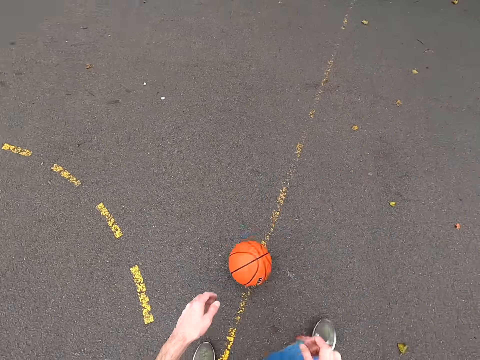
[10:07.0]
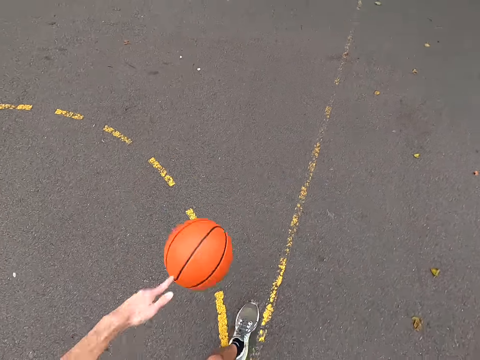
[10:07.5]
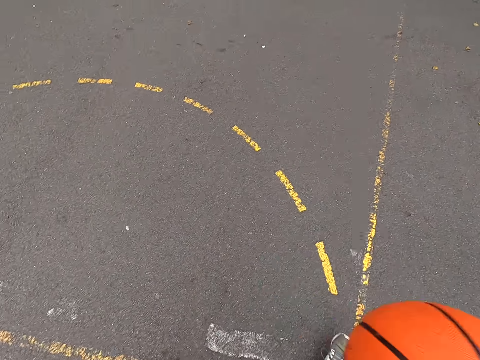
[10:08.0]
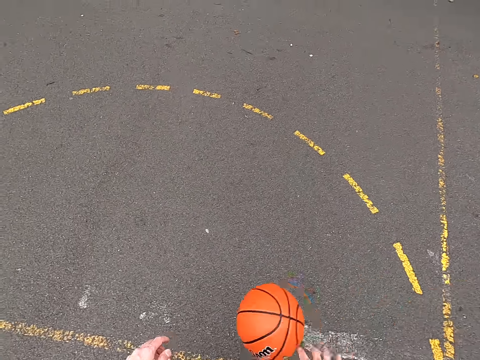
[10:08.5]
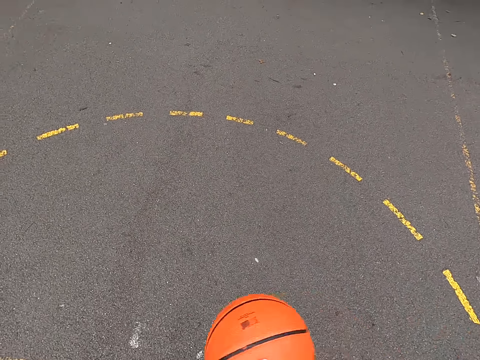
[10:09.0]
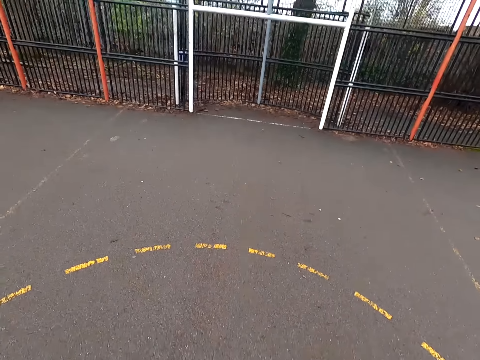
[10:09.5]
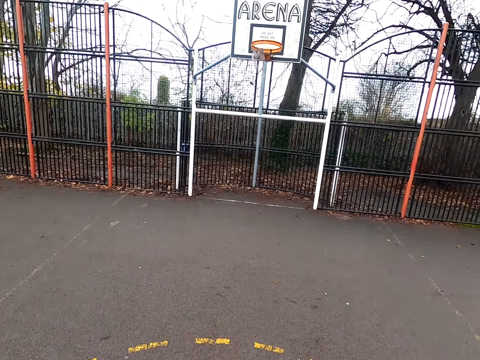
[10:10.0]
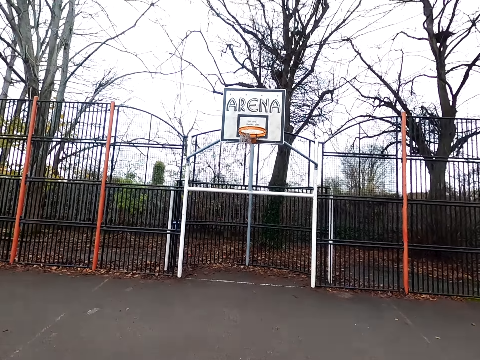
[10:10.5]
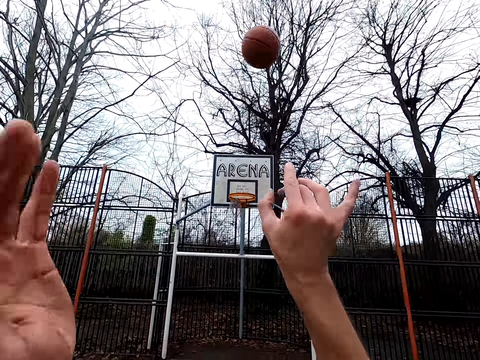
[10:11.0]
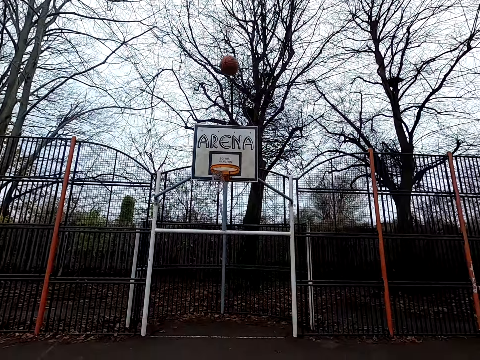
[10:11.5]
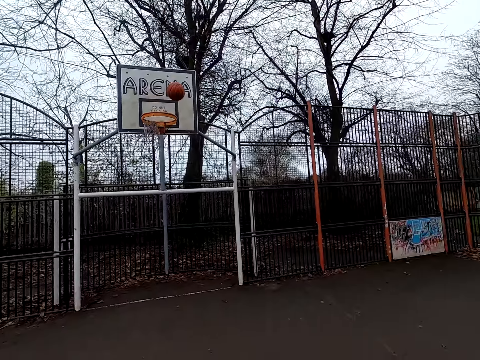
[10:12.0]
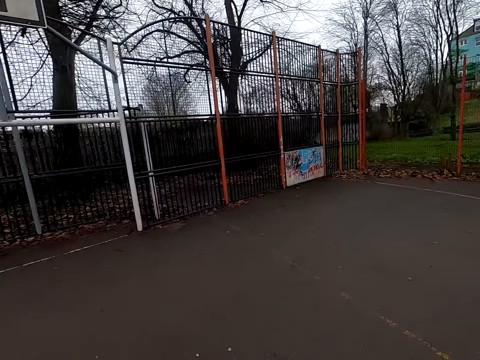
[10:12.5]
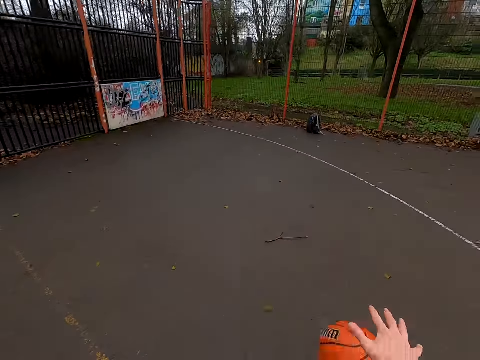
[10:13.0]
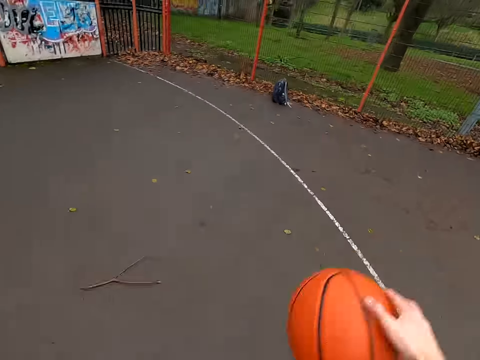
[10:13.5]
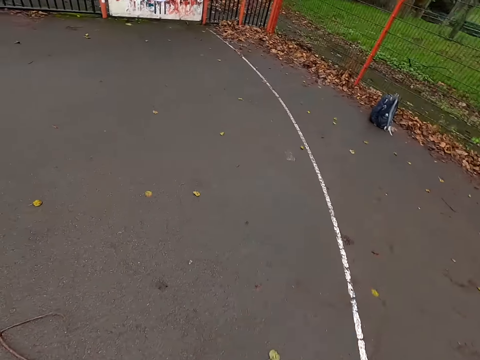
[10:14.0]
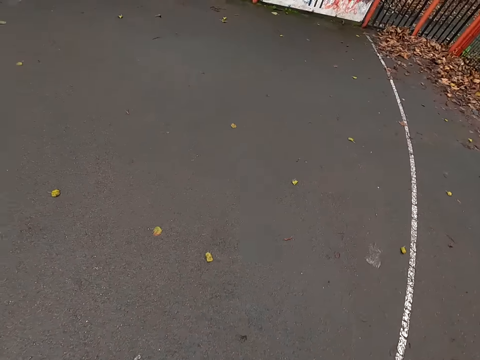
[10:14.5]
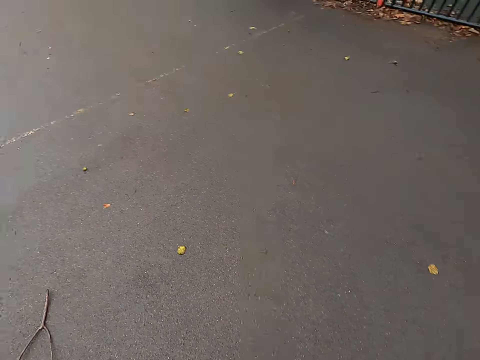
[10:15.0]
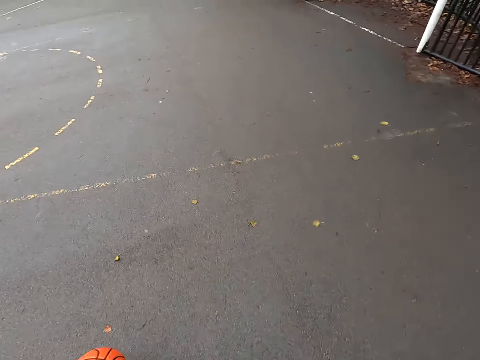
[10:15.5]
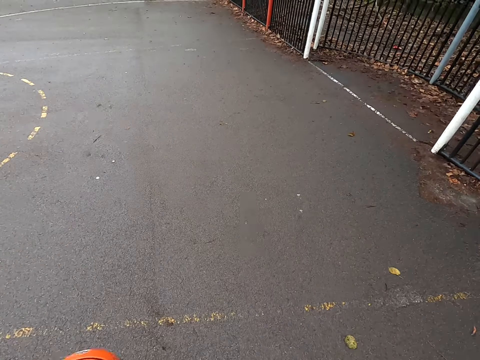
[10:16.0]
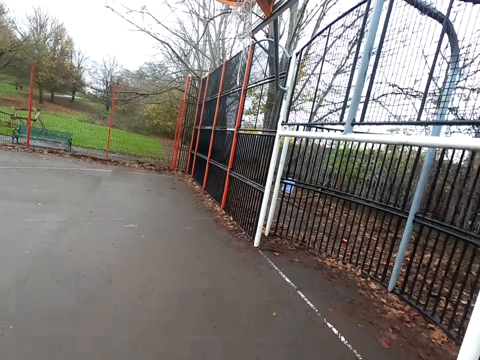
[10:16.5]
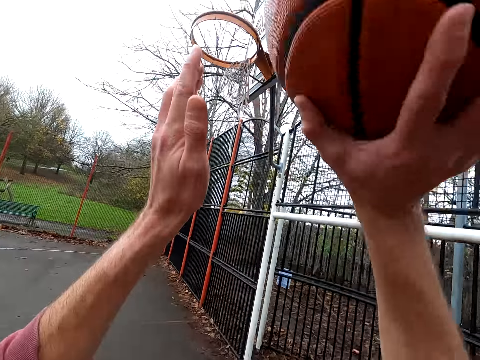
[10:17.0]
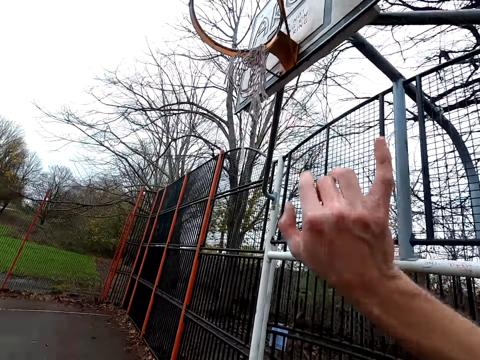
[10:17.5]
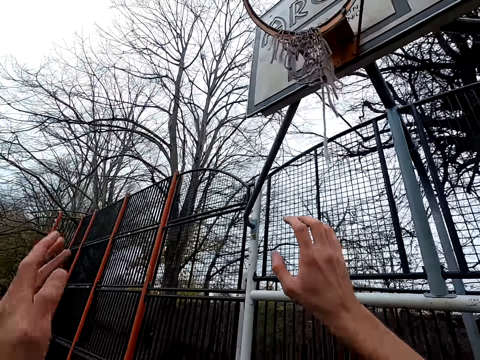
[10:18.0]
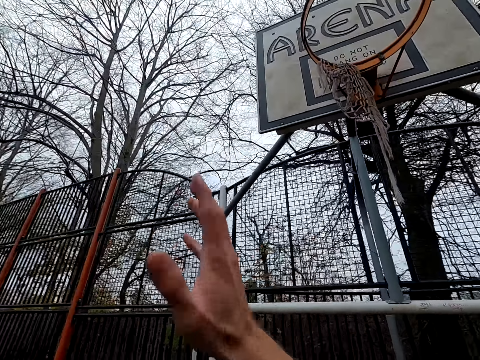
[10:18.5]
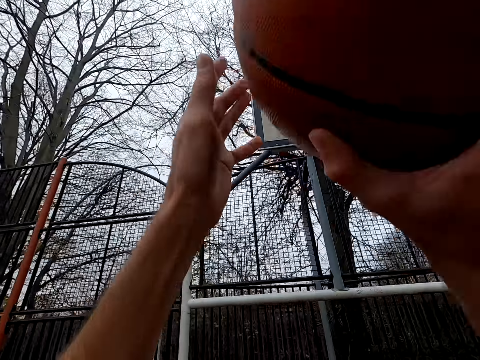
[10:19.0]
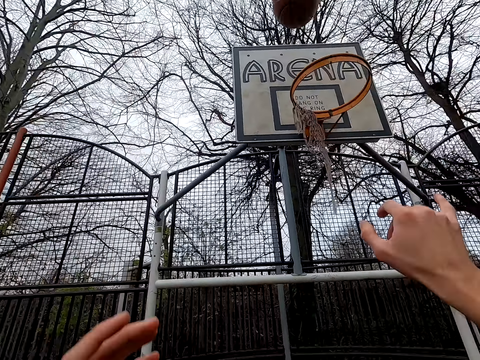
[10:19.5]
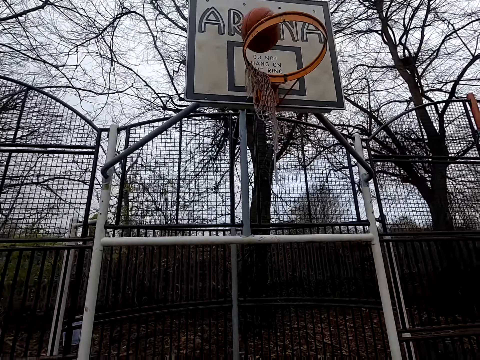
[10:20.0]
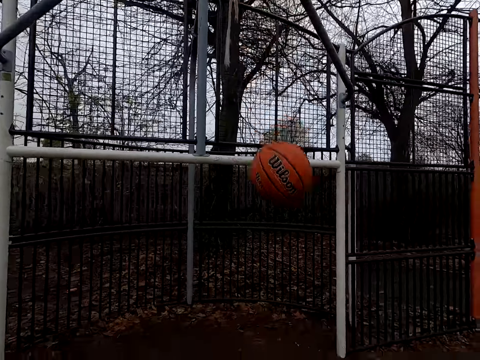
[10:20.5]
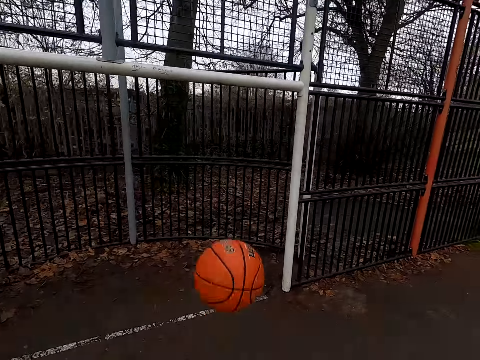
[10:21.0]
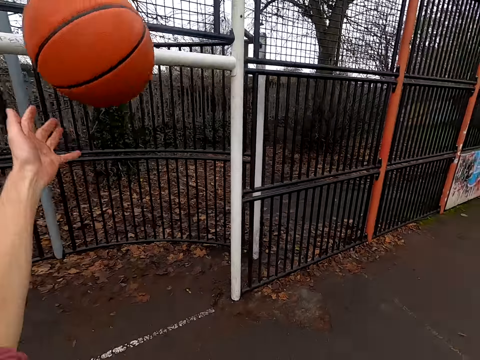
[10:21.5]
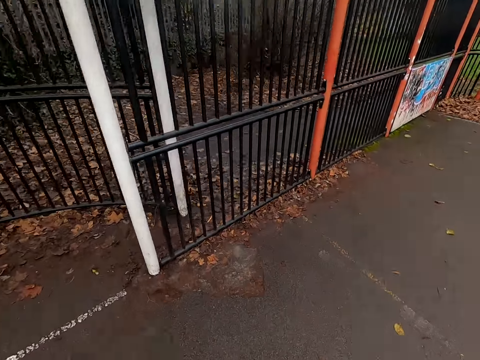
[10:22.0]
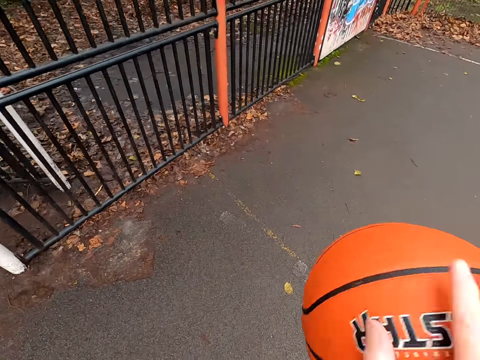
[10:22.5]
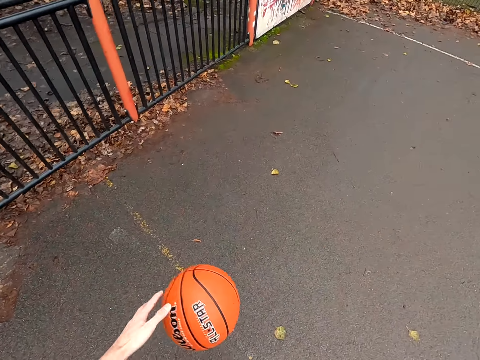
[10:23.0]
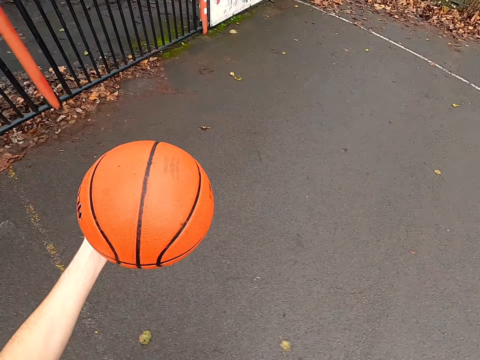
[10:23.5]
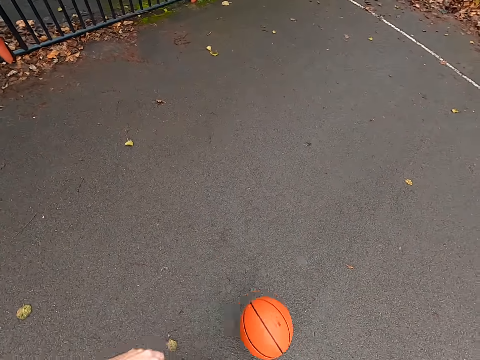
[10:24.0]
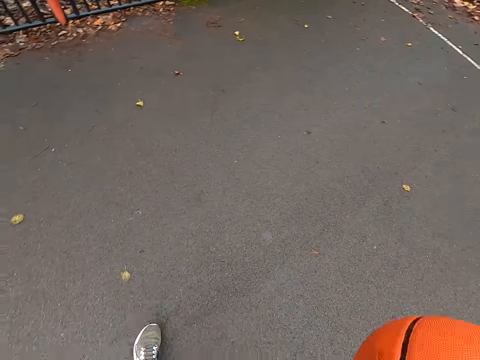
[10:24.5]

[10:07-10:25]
The camera wearer shoots the ball. They take the ball. They dribble the ball. They walk around. They shoot the ball. They take the ball. They shoot the ball. They take the ball. They dribble the ball.

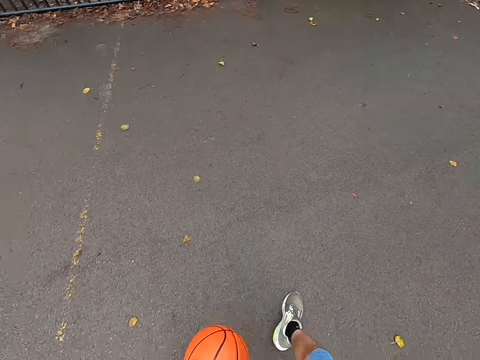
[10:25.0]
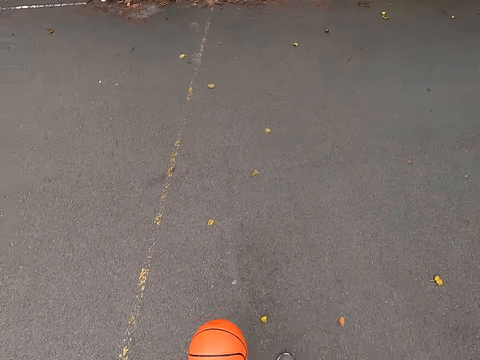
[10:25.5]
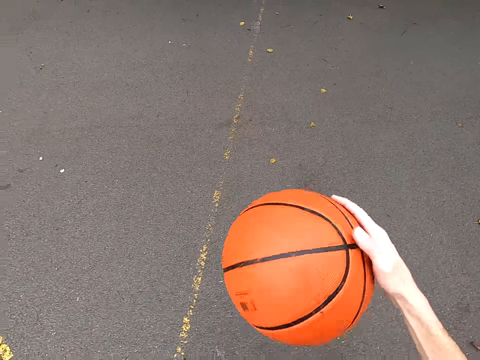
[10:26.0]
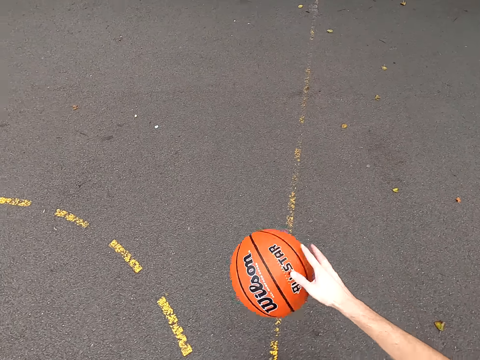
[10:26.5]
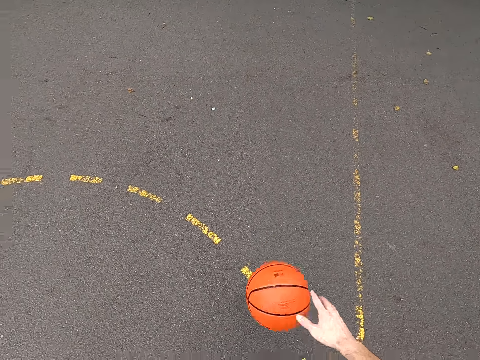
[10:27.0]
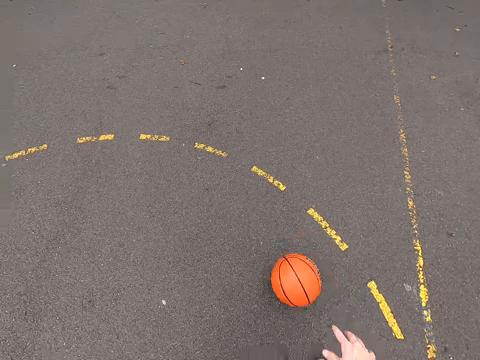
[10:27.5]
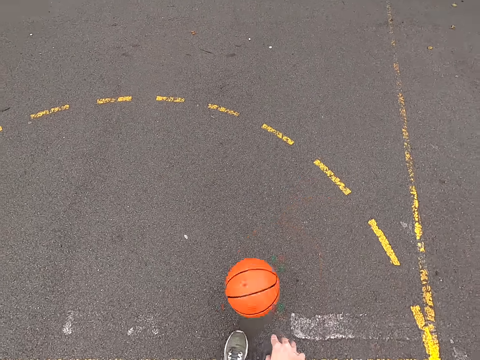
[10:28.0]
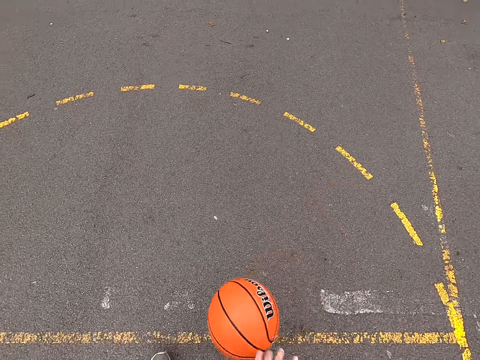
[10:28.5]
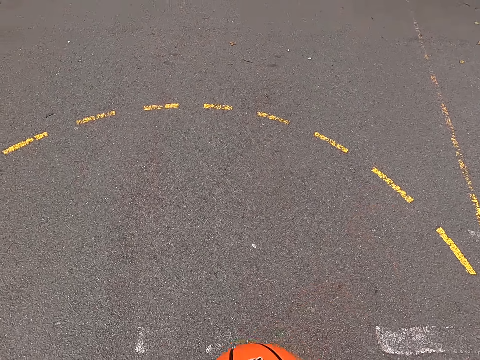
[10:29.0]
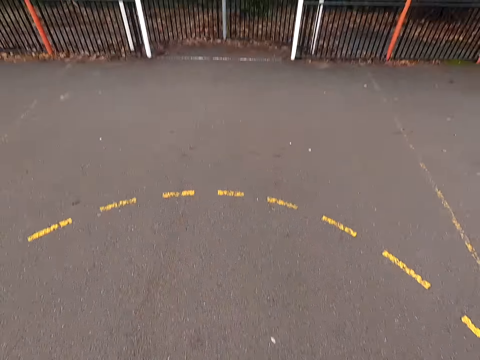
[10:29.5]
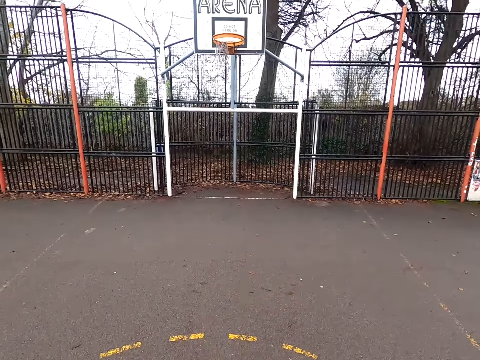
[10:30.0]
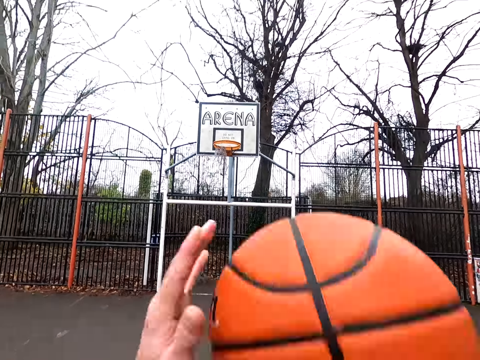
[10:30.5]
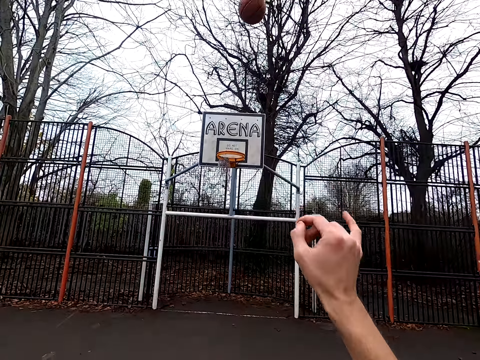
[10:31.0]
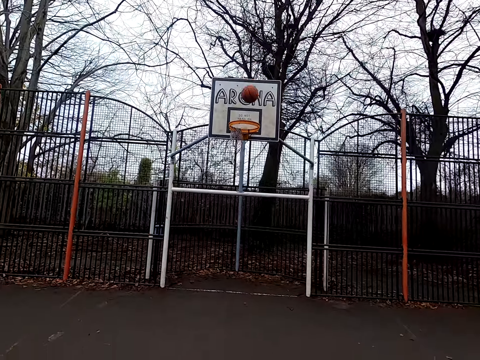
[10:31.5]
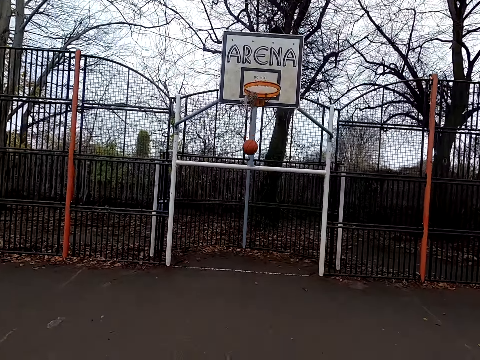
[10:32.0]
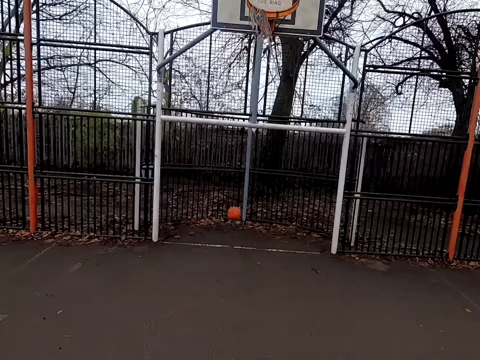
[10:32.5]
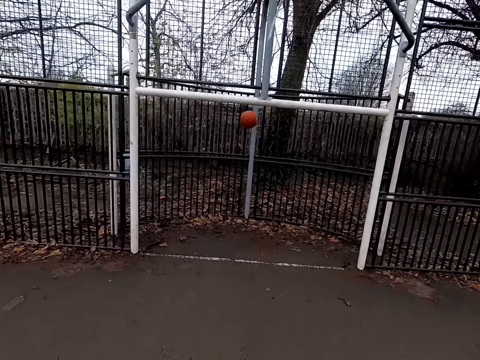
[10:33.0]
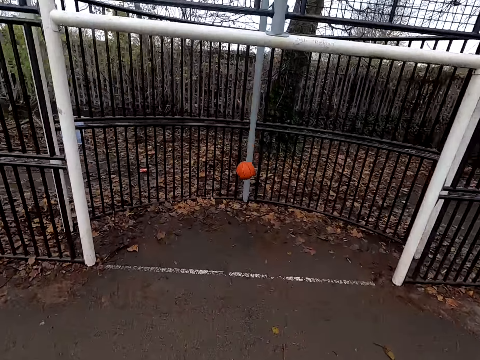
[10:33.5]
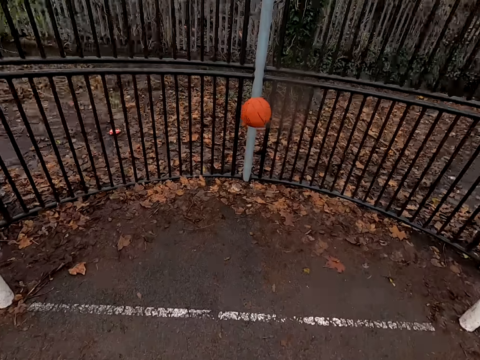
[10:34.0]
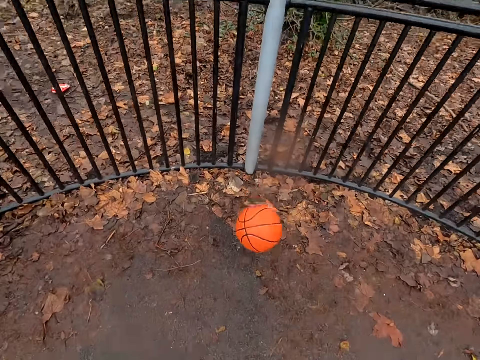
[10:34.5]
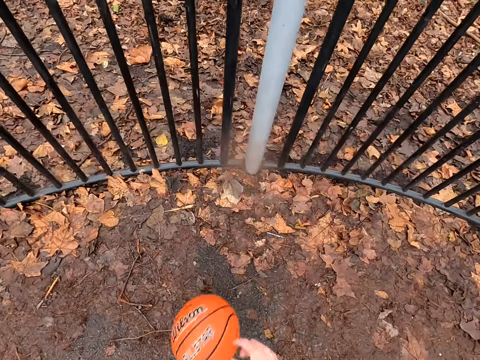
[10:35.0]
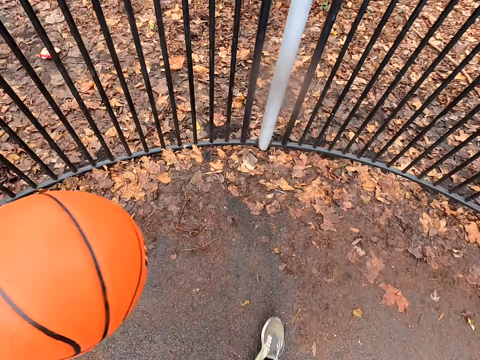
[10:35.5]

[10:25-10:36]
The camera wearer shoots the ball. They walk around. They take the ball. They throw the ball.
